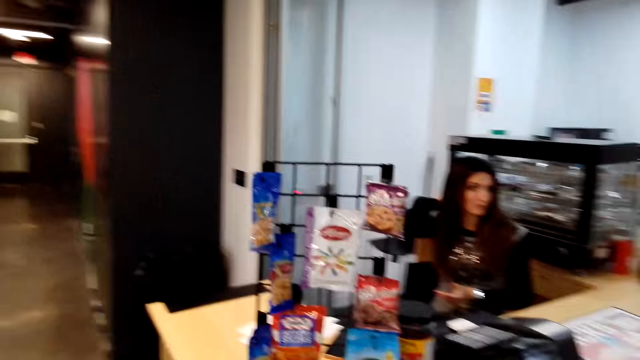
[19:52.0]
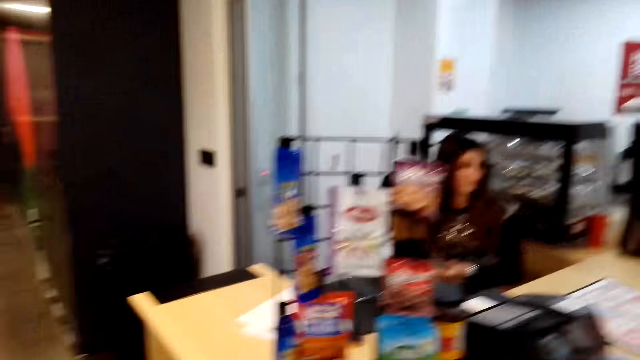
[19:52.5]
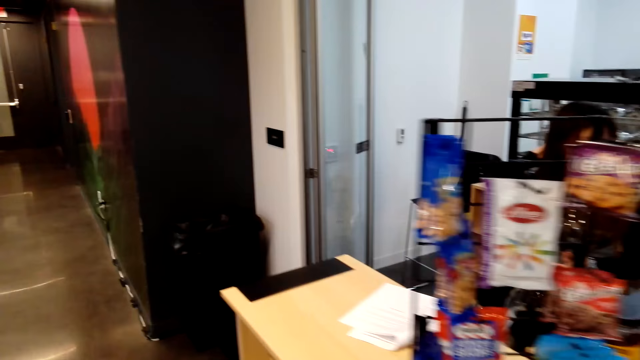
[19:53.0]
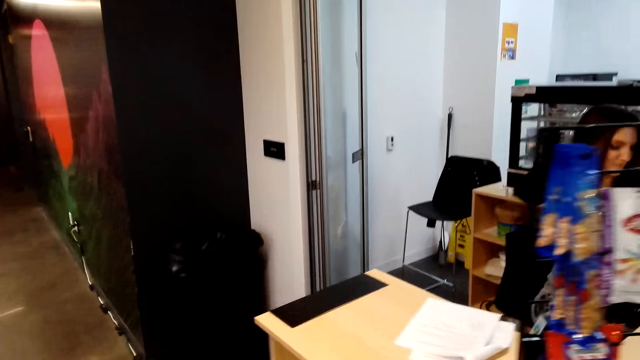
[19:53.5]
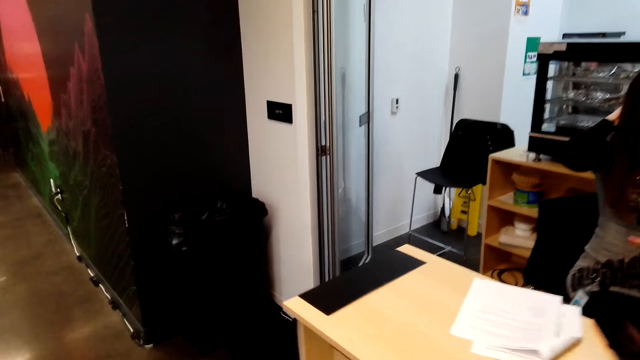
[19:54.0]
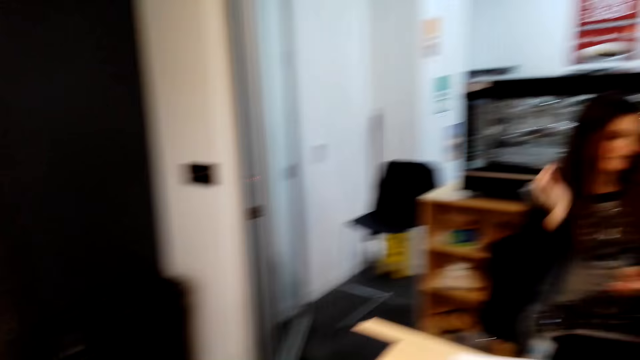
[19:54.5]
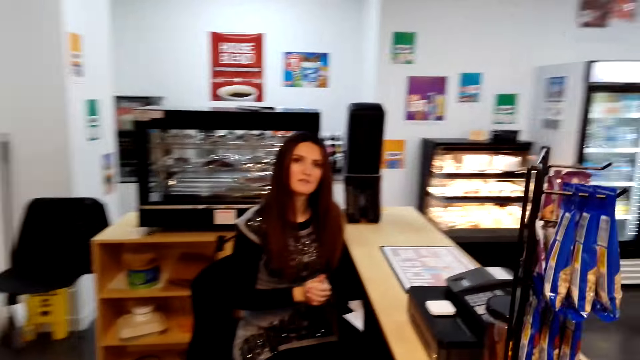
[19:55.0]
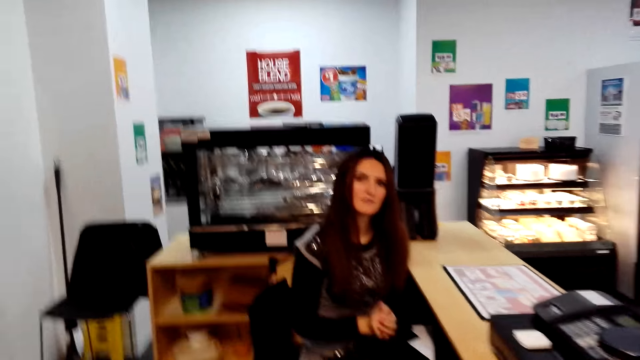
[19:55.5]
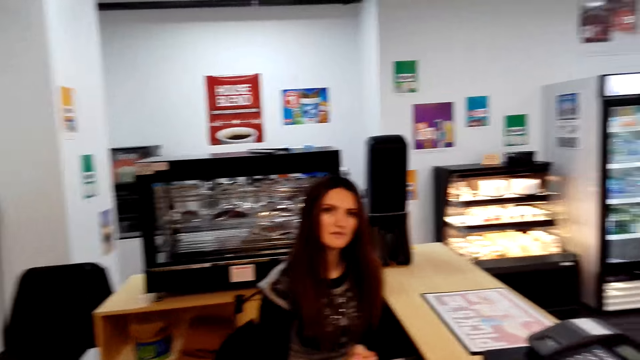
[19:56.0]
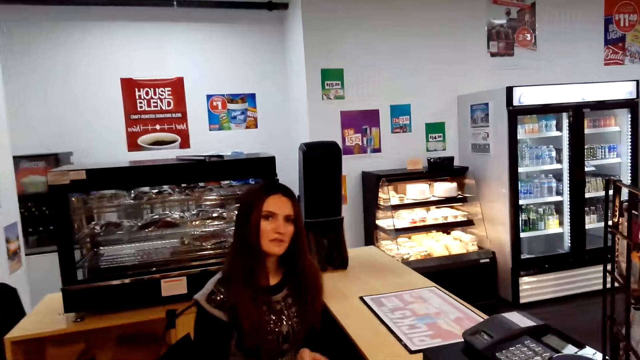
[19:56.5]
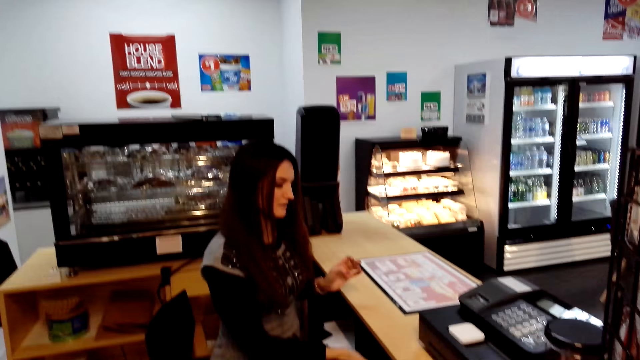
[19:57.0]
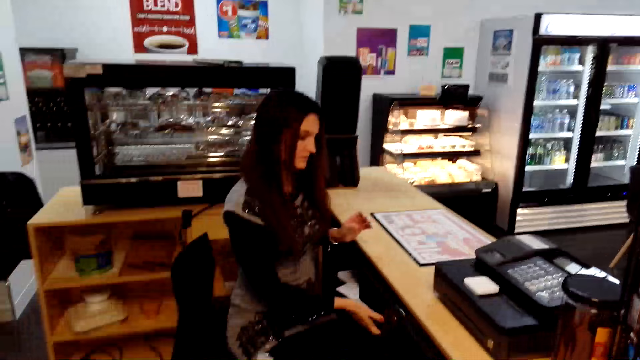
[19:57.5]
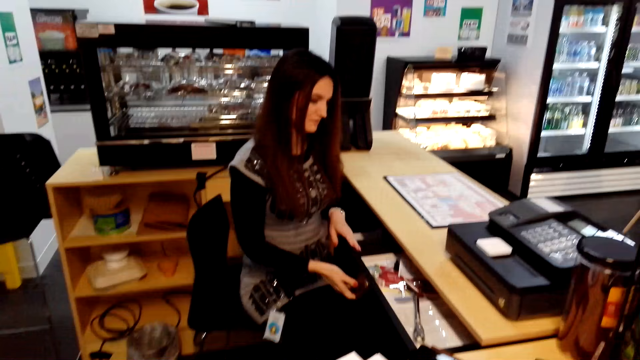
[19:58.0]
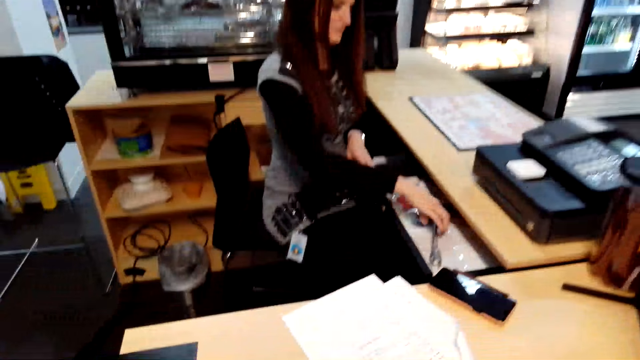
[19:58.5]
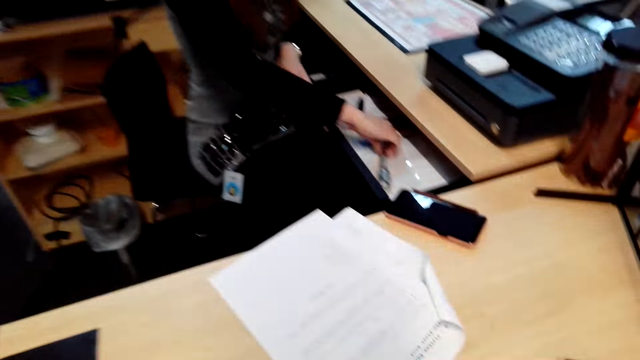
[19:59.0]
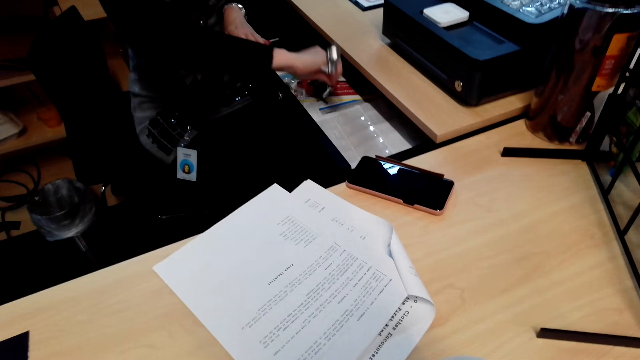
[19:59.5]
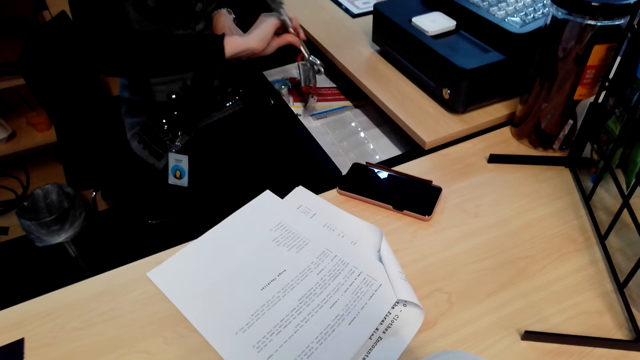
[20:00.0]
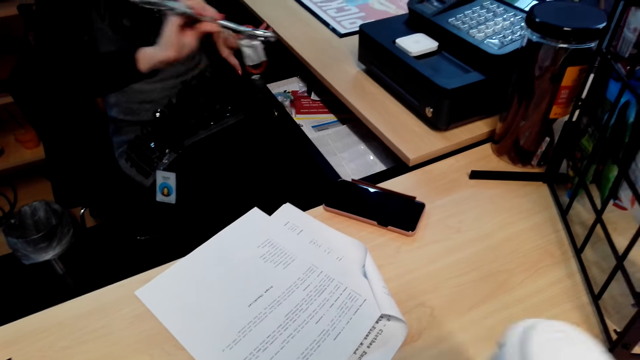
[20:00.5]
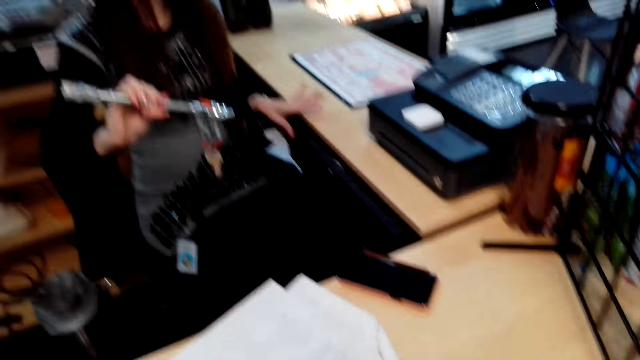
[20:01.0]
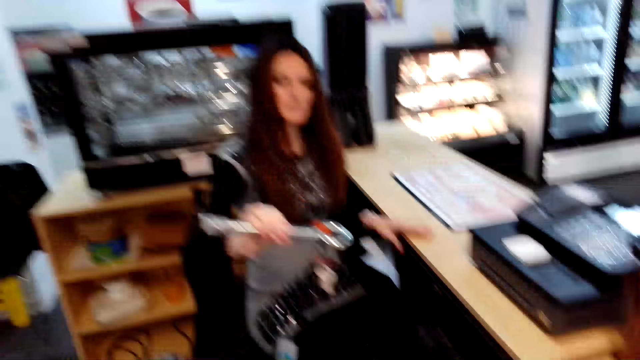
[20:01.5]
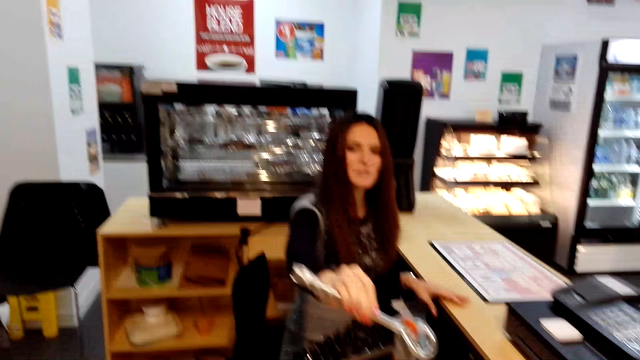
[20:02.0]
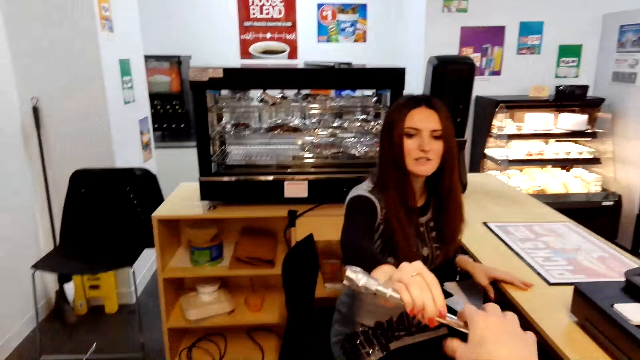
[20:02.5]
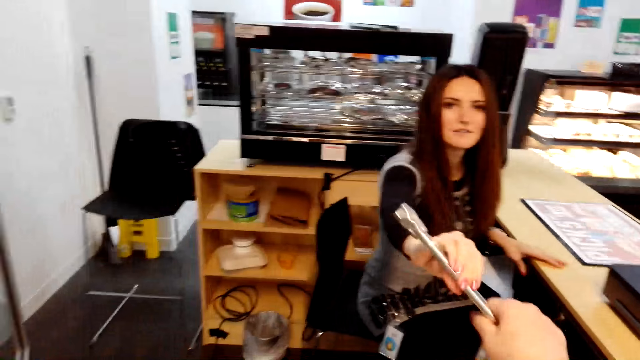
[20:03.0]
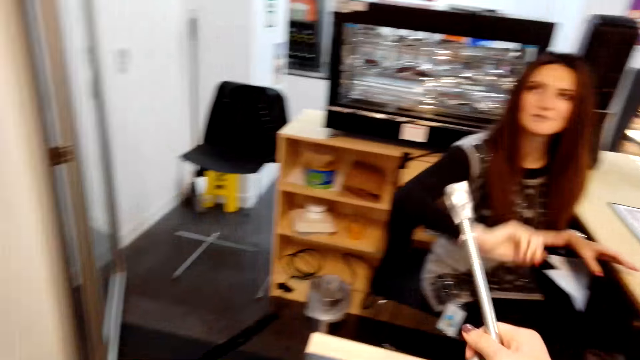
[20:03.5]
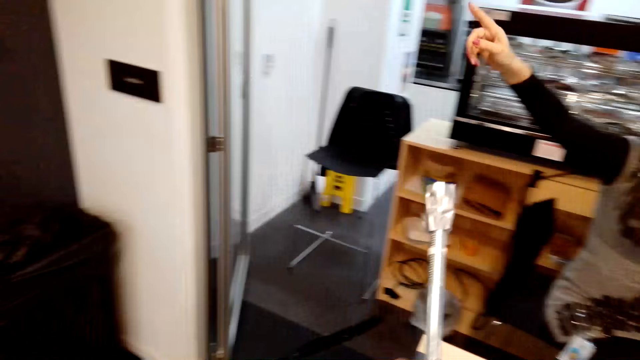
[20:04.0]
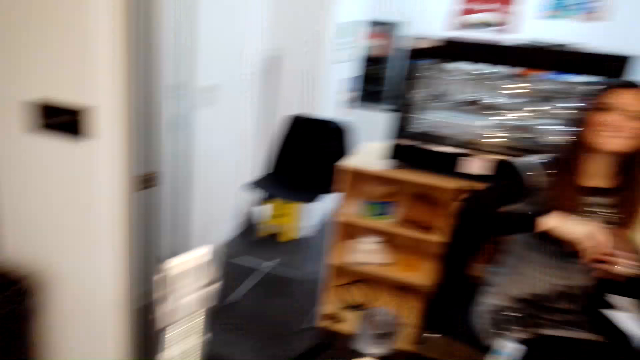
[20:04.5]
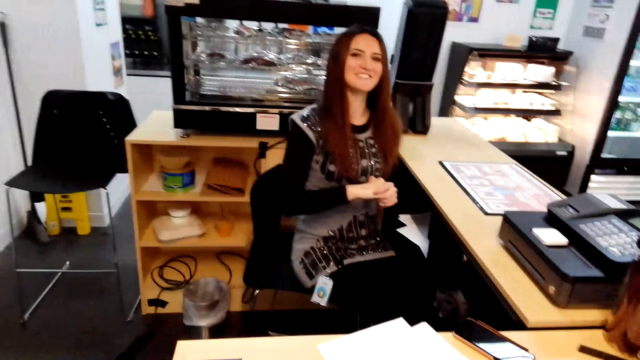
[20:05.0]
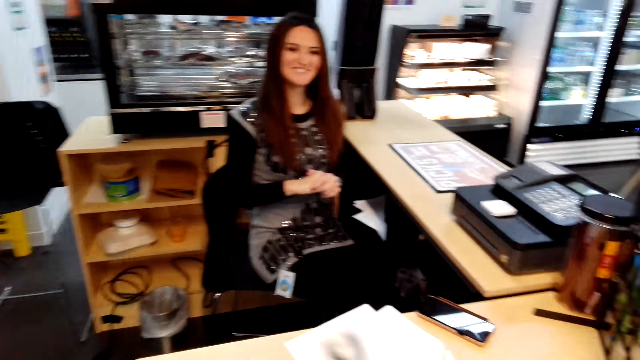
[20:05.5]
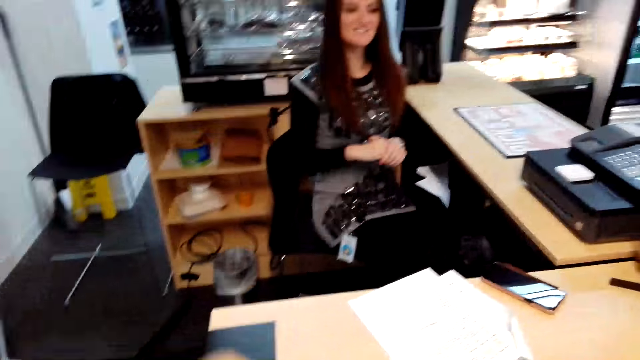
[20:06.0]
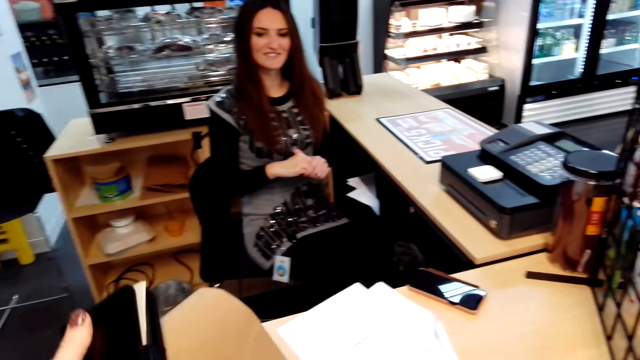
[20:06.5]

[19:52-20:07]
The camera wearer walks around the counter. They talk to the cashier woman. The cashier woman opens the drawer, picks keys from the drawer and closes the drawer. The cashier woman hands the keys to the camera wearer. The camera wearer picks the keys from the cashier woman. The cashier woman points to the camera wearer.

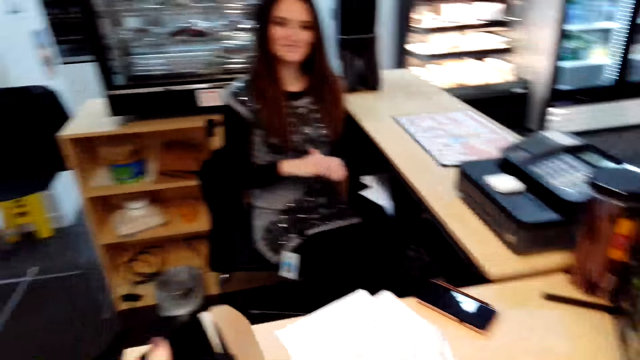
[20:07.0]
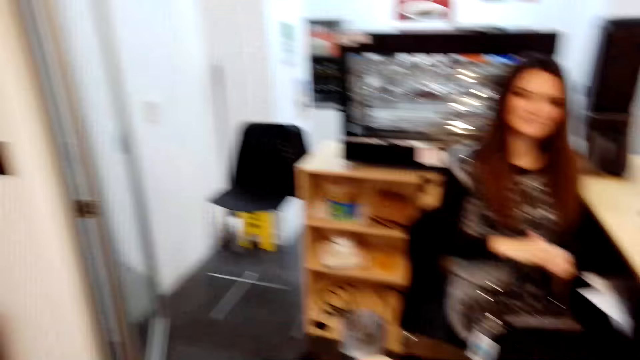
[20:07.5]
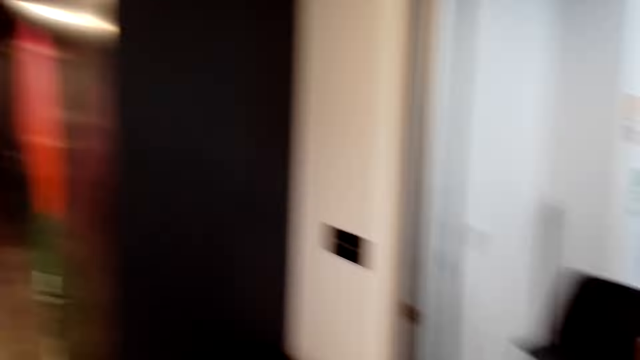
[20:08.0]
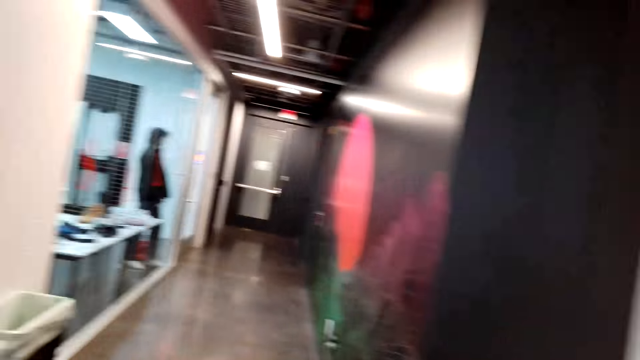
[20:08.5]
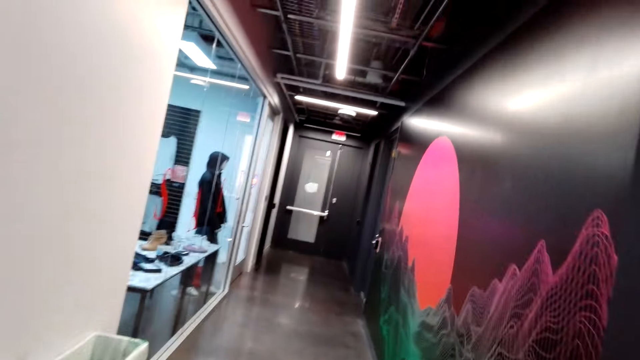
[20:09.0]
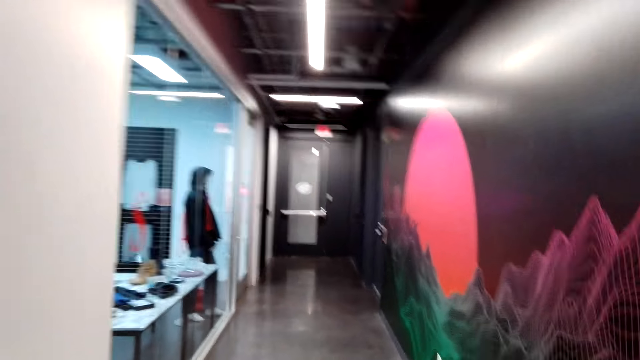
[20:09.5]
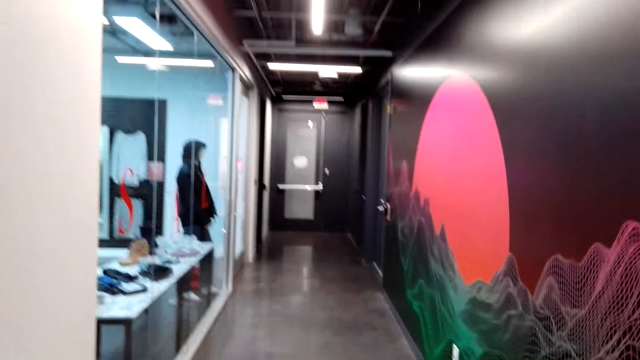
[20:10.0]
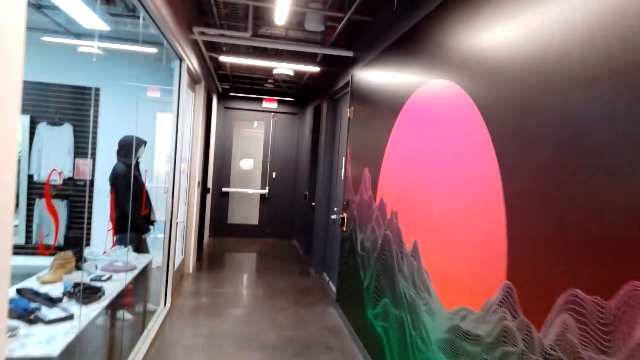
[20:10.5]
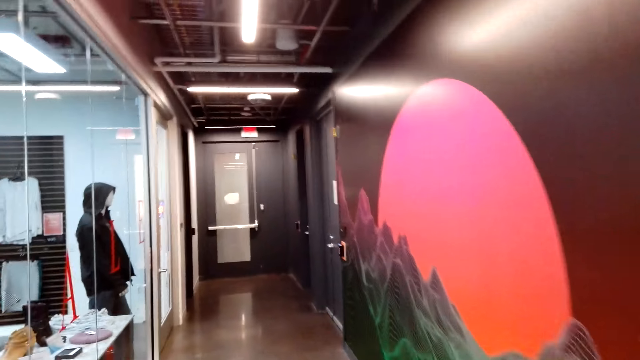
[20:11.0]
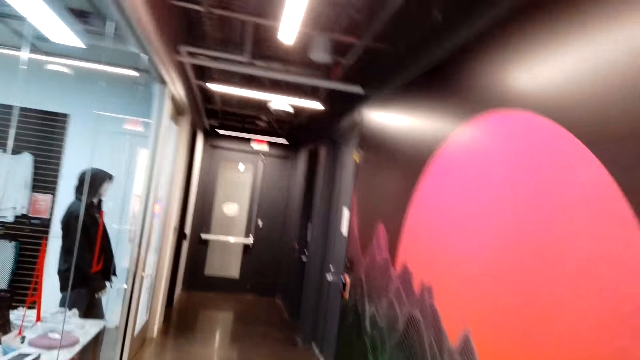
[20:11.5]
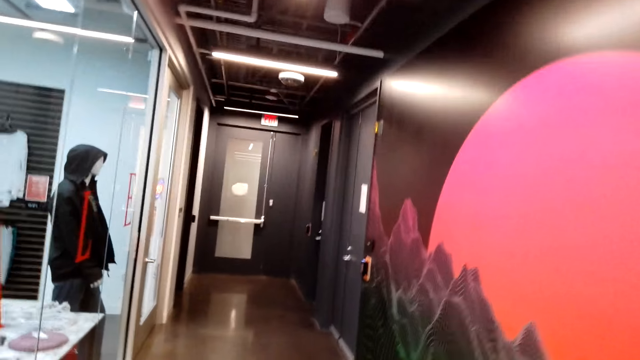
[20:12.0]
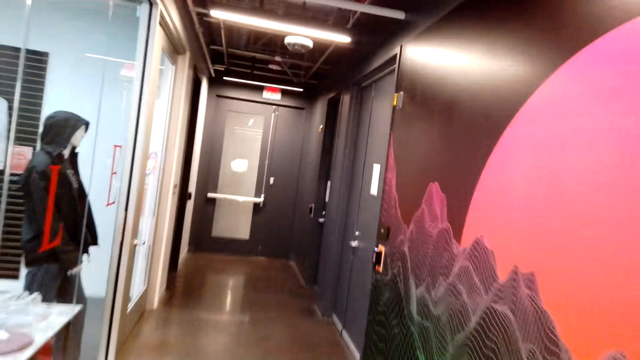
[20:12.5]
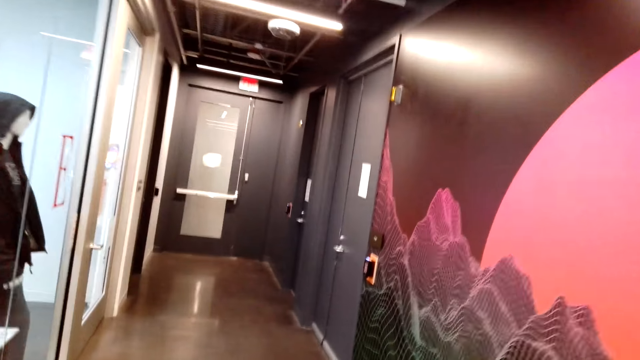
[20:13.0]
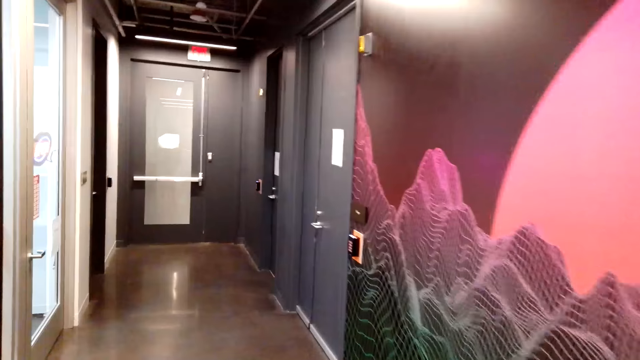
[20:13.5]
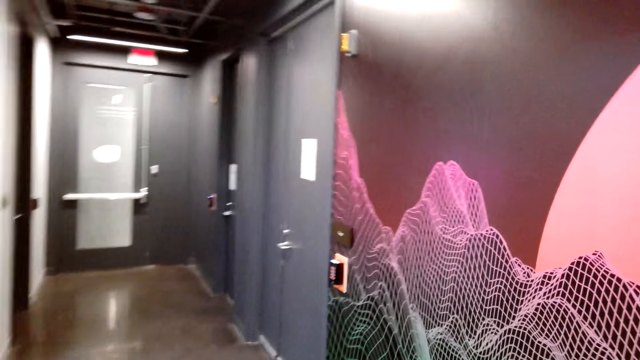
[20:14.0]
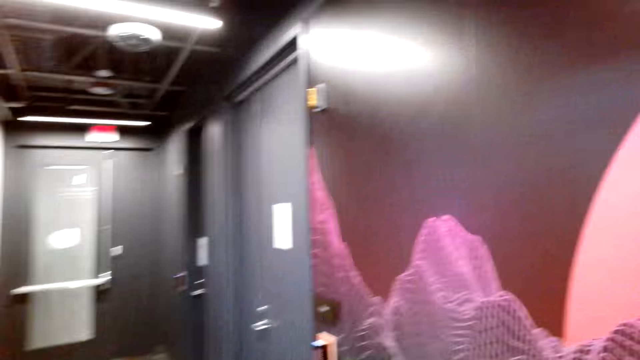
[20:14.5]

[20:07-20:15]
The camera wearer talks to the cashier woman. They turn around.
